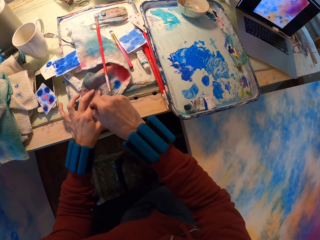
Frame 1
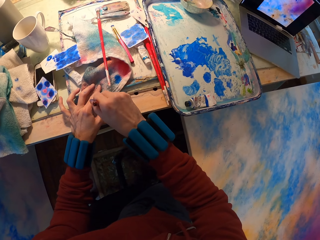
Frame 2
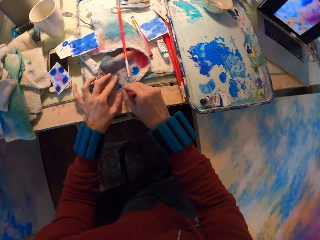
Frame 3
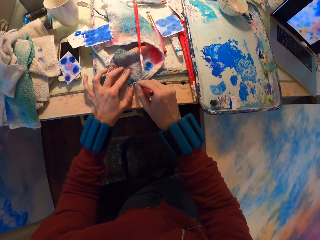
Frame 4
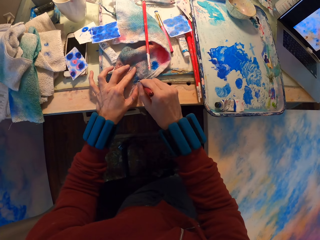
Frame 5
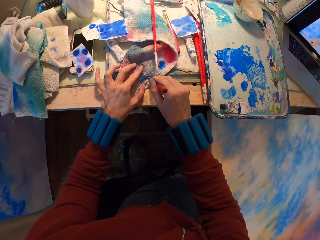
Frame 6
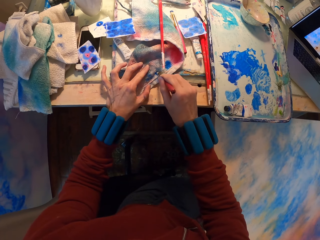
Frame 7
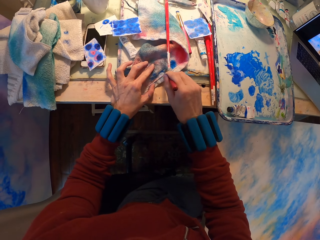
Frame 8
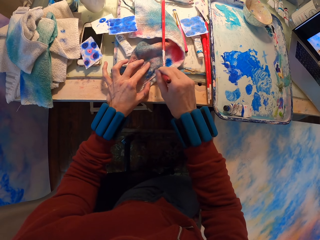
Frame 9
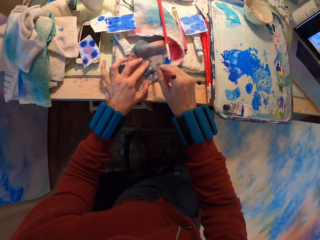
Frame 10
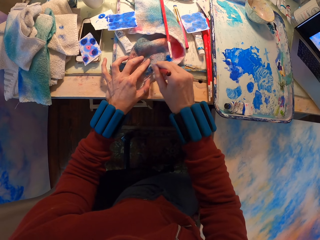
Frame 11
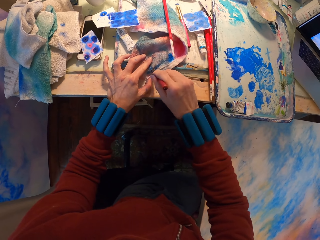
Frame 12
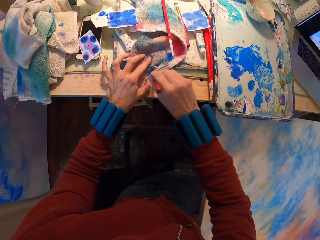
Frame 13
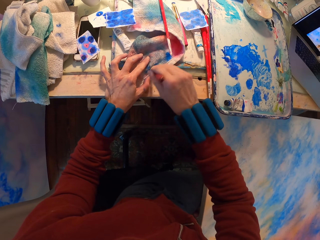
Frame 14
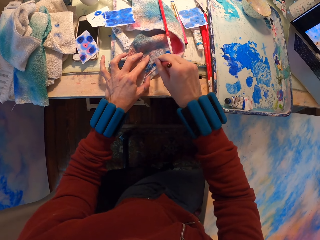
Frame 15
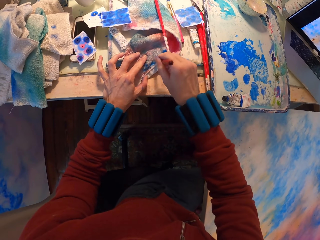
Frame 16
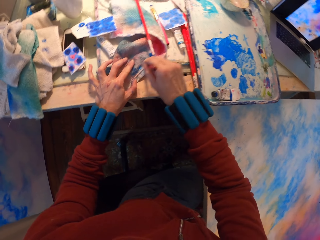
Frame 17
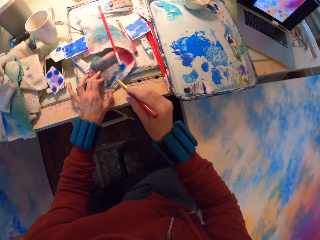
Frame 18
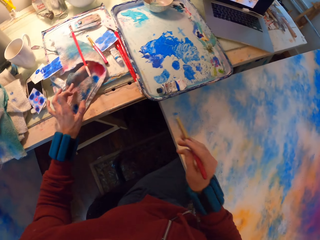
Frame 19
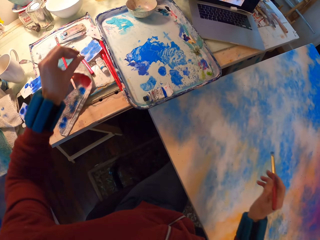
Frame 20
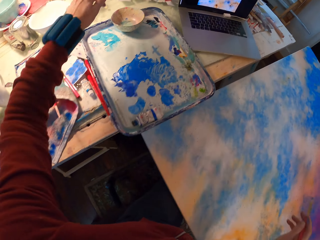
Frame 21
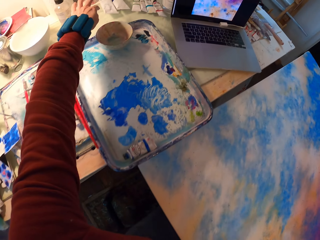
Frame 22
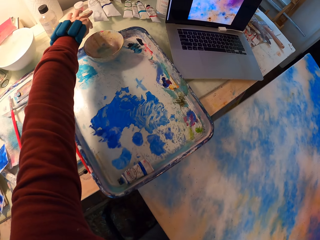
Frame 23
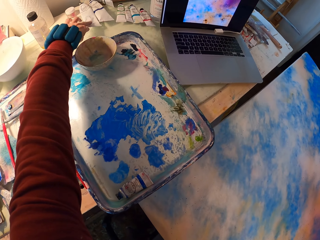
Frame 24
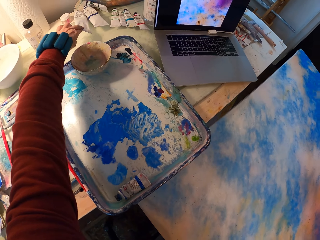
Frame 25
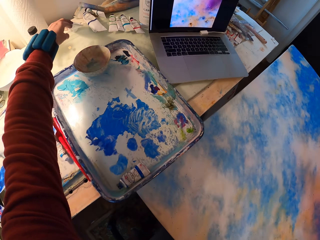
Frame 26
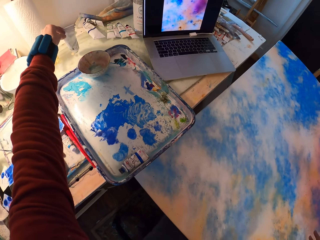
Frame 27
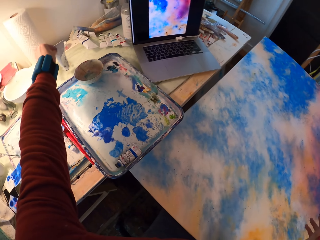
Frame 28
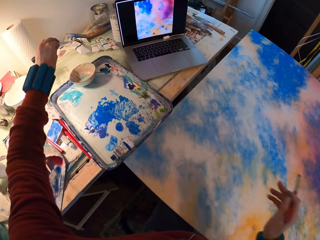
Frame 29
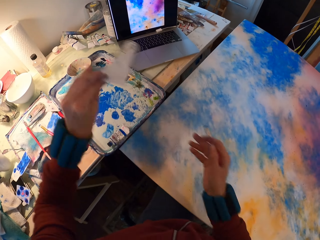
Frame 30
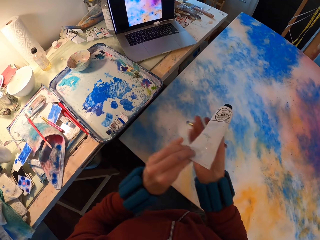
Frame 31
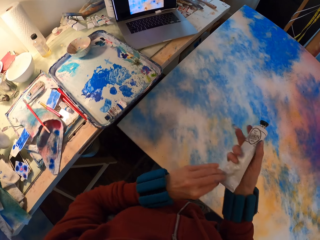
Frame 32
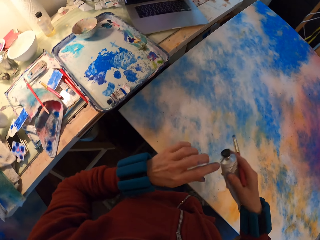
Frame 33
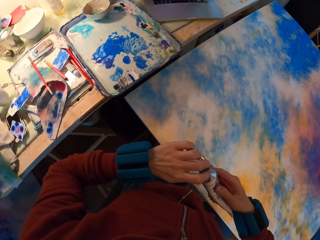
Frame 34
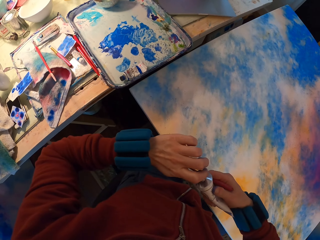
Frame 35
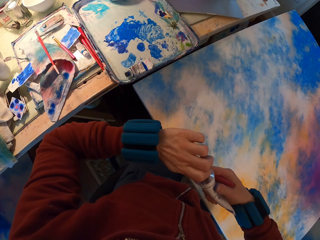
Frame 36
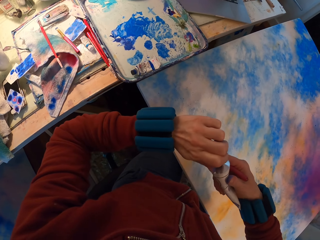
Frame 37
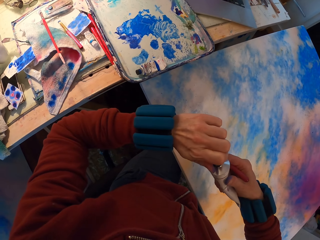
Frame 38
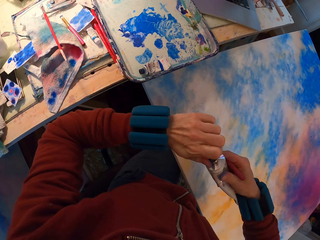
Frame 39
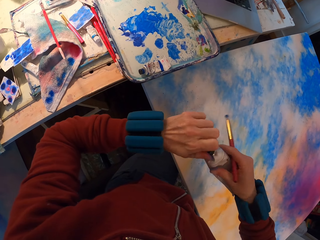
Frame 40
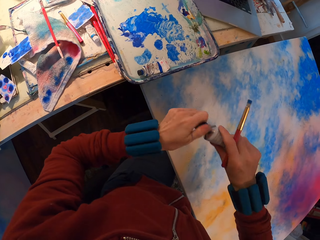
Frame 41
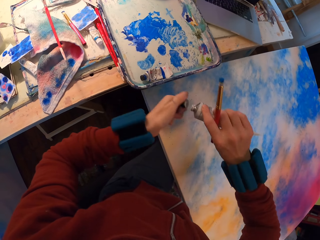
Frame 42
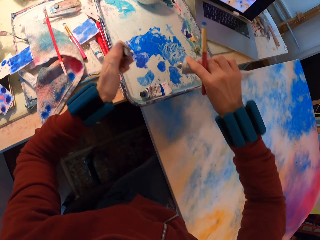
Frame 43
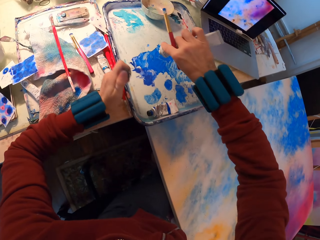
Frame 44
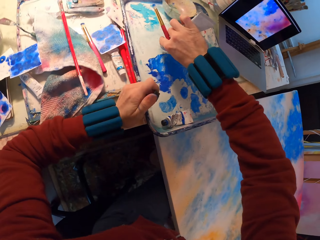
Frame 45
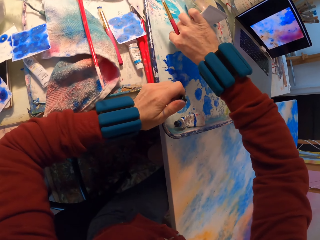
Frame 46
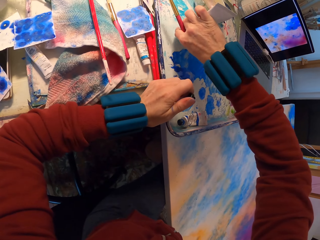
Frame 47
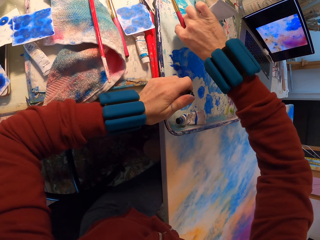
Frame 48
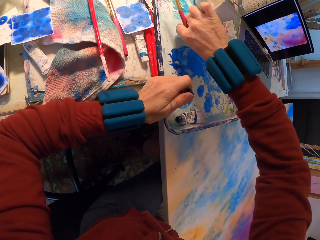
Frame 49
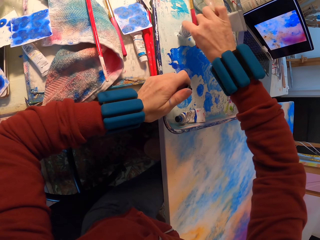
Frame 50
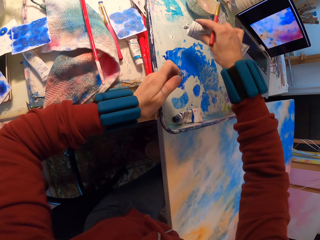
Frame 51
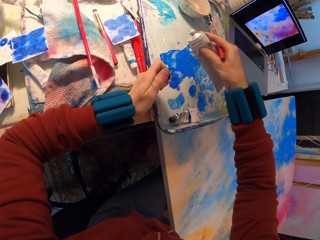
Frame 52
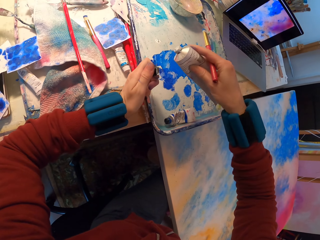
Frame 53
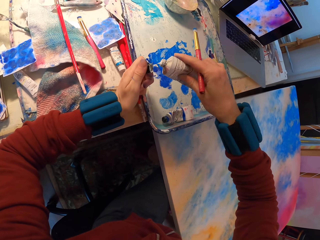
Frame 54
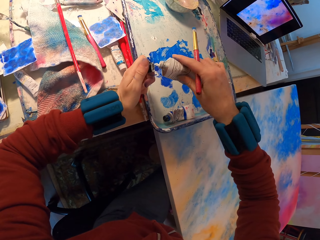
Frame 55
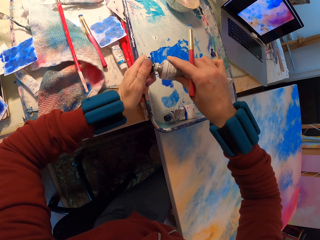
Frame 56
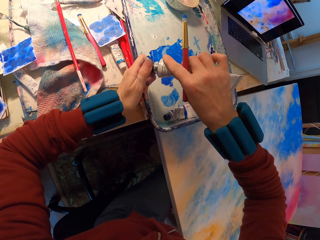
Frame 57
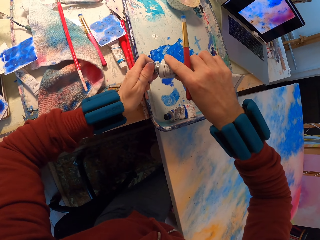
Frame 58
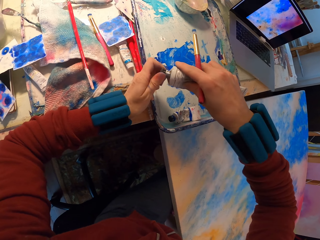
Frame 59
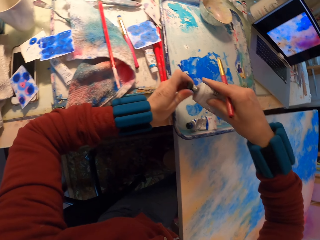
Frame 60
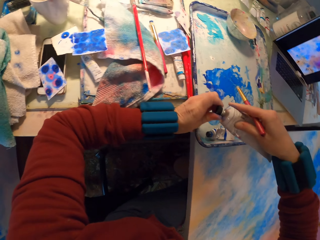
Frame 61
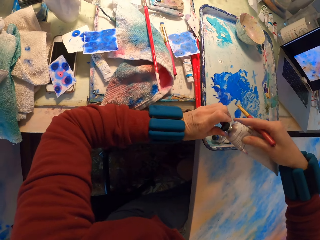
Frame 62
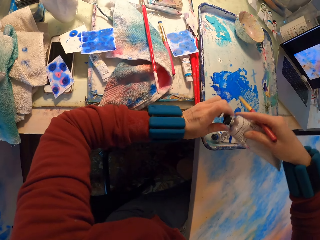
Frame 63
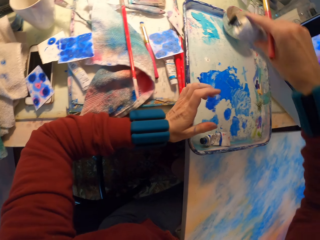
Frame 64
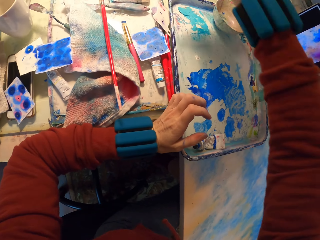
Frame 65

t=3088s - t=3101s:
The camera wearer picks up a paint bottle or painting tube. They take off the cap. They put paint on the spray. They close the bottle.

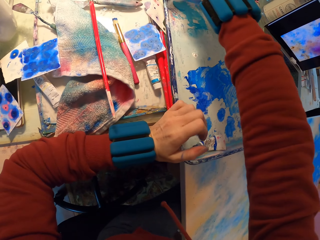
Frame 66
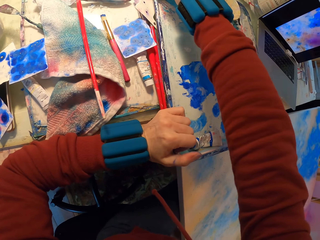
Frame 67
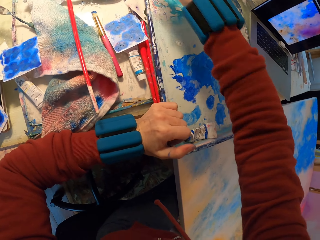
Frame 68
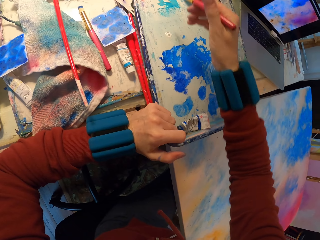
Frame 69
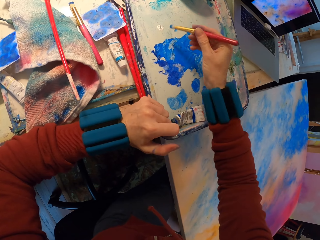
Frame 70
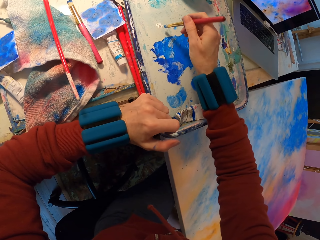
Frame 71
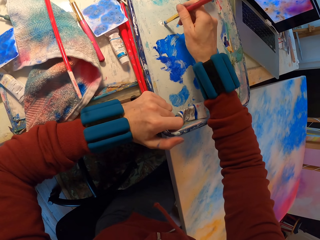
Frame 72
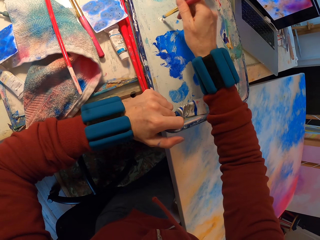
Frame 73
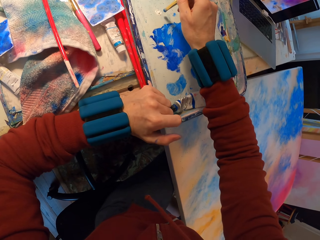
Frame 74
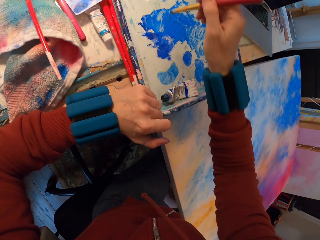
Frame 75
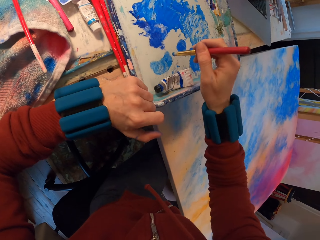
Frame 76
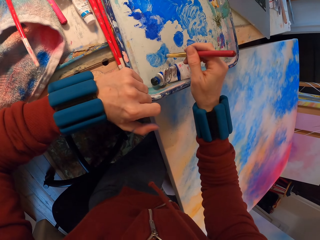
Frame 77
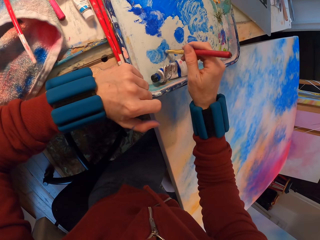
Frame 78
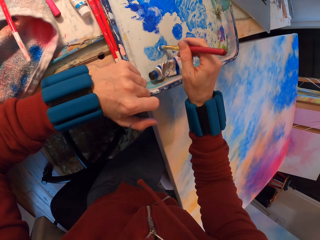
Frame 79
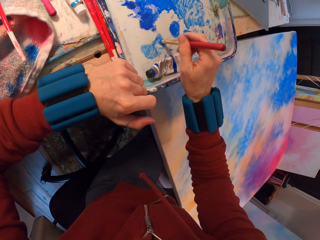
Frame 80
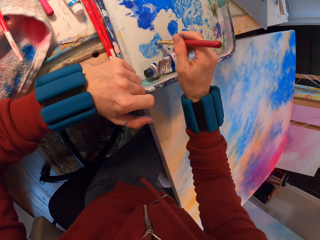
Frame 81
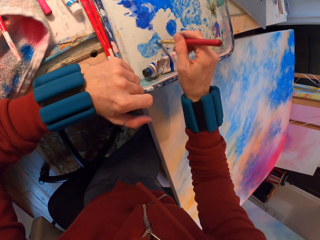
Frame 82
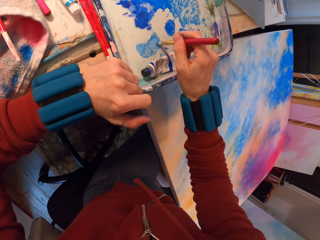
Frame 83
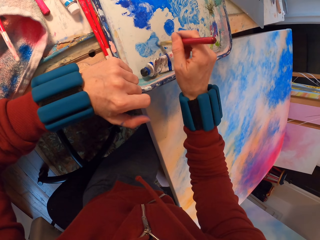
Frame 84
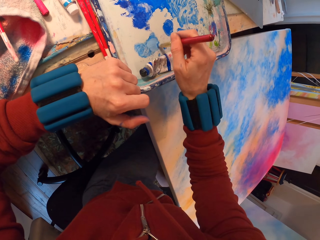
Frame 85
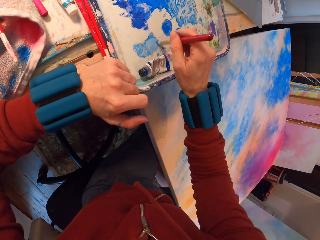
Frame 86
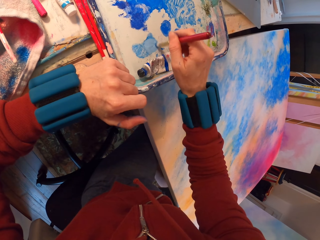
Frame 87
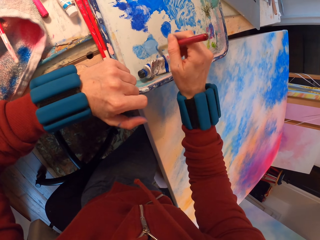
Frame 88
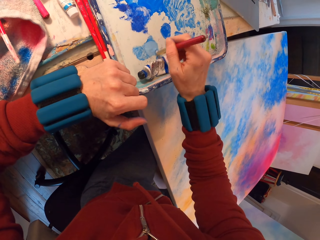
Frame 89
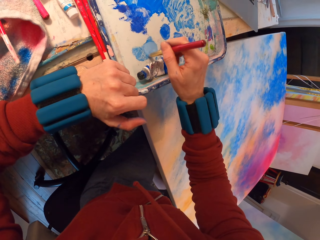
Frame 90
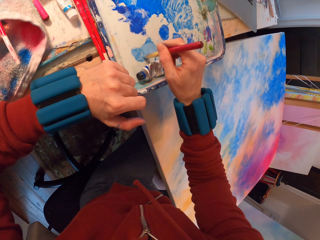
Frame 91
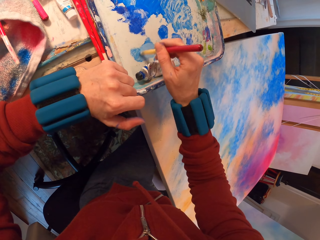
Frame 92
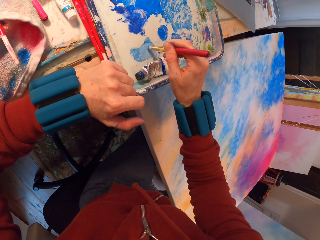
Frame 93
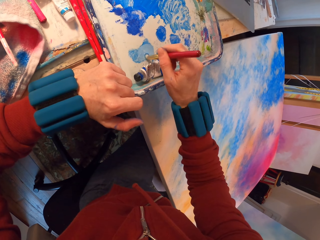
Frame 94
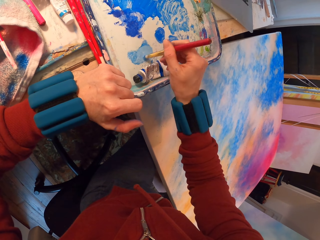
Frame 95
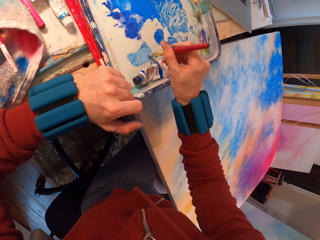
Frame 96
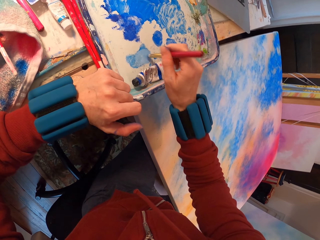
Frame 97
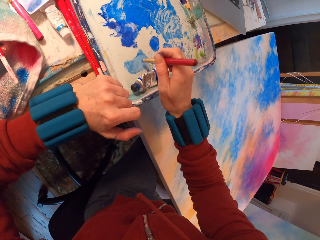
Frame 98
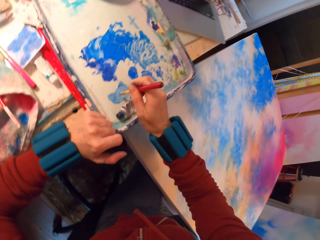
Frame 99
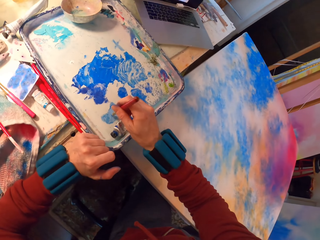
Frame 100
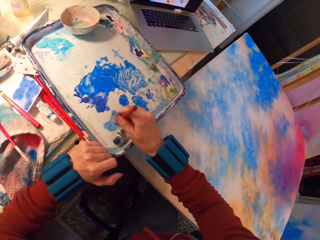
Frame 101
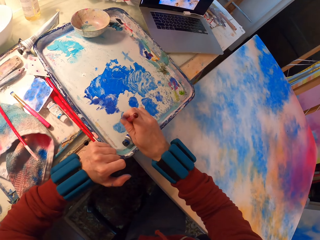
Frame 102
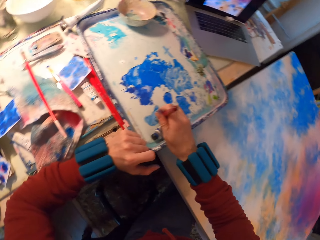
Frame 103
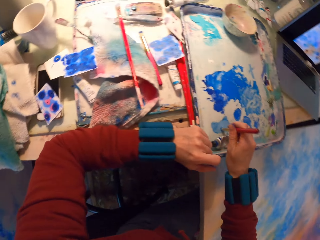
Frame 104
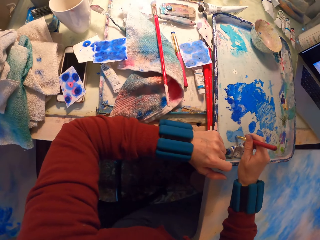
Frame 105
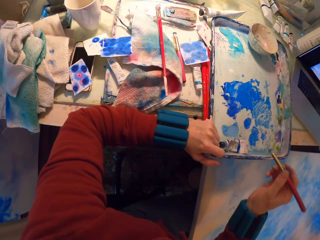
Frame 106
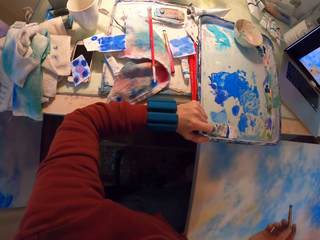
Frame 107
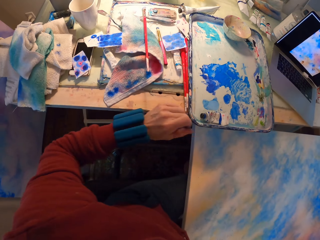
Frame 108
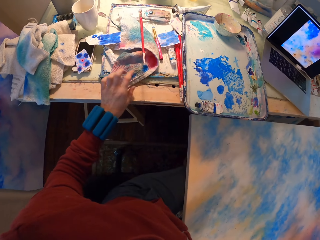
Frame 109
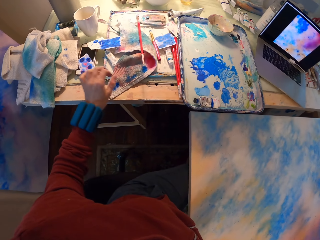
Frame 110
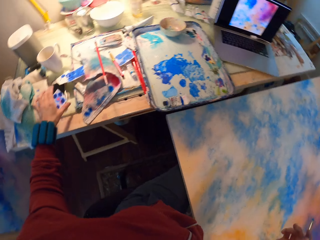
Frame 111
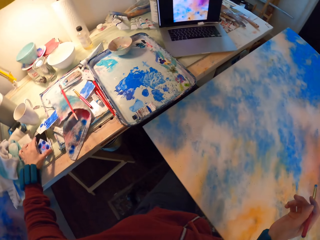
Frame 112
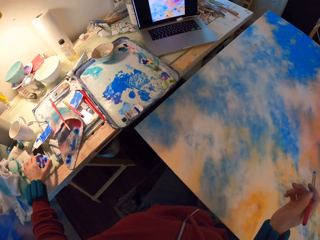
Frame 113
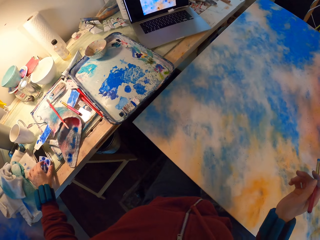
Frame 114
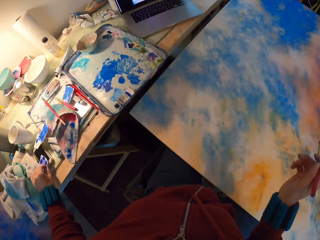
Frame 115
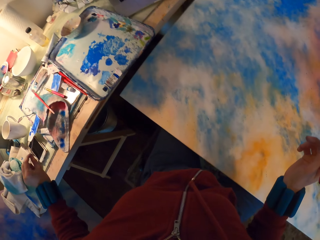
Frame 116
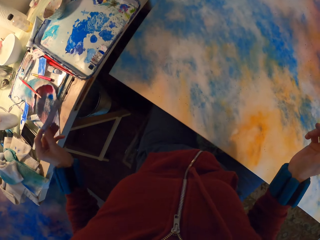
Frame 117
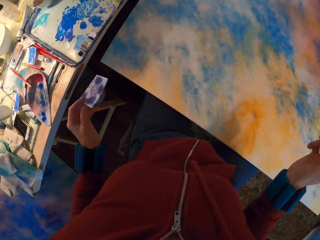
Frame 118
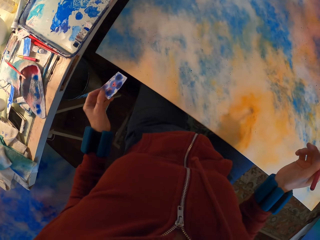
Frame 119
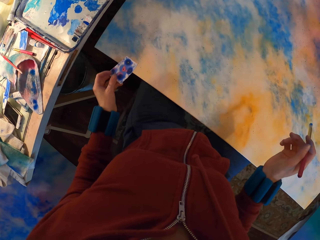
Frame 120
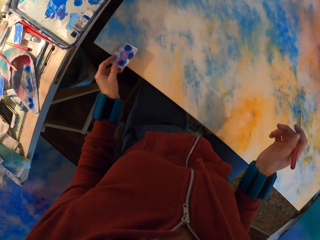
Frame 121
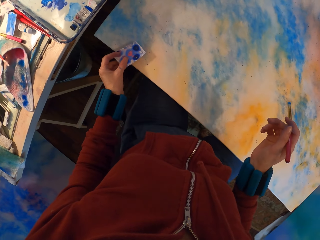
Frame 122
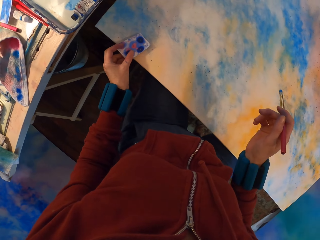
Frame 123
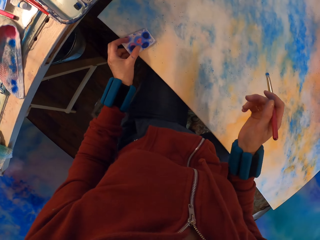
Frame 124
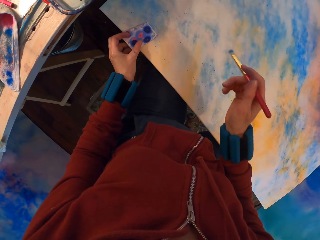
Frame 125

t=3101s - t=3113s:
The camera wearer places the paint tube on the table. They paint the tray. They mix the paints. They pick up the watercolor paper on the table.
